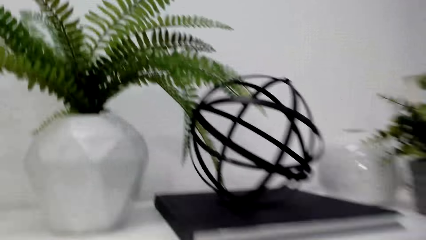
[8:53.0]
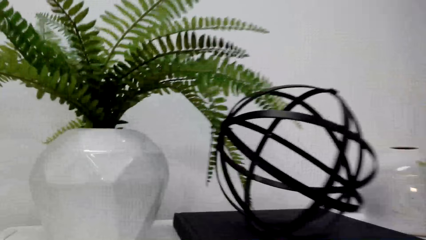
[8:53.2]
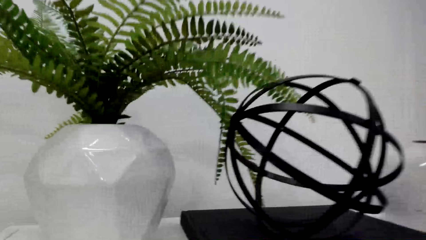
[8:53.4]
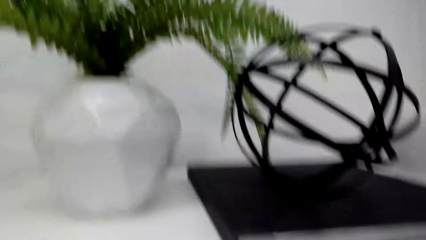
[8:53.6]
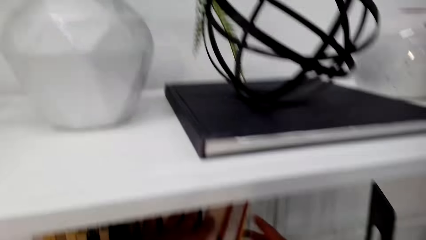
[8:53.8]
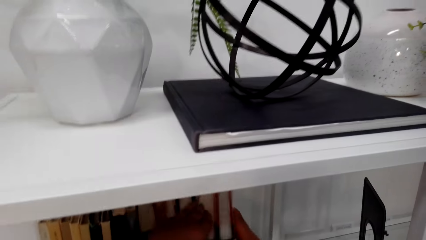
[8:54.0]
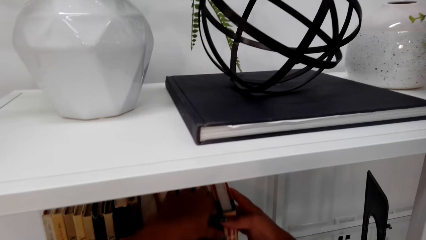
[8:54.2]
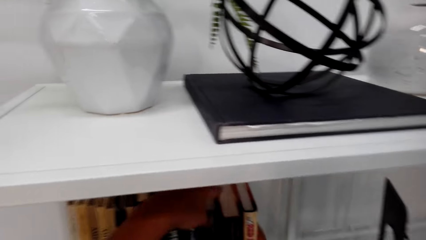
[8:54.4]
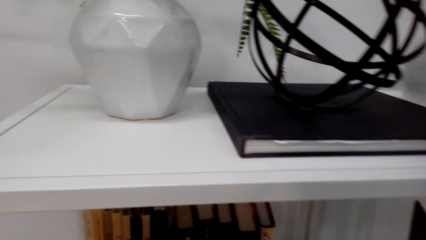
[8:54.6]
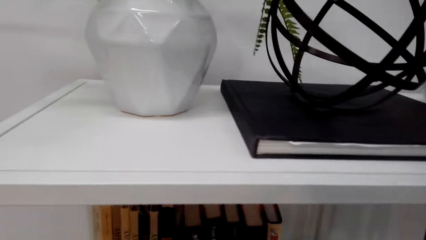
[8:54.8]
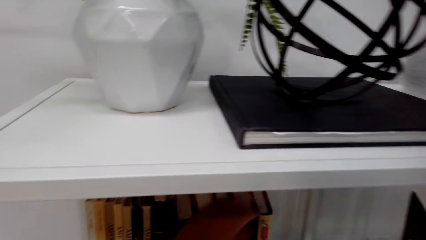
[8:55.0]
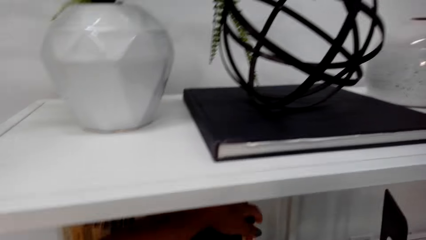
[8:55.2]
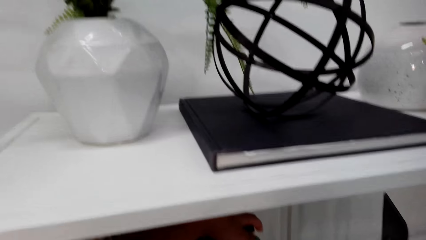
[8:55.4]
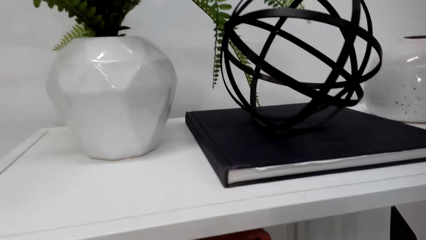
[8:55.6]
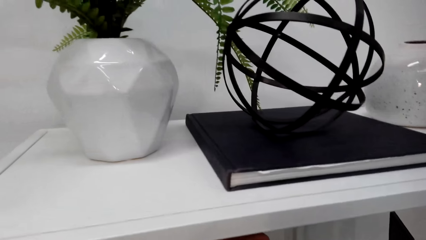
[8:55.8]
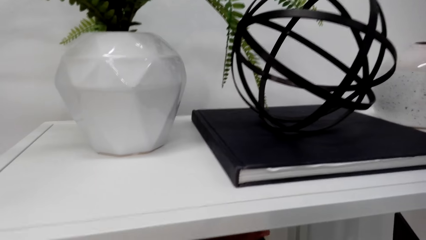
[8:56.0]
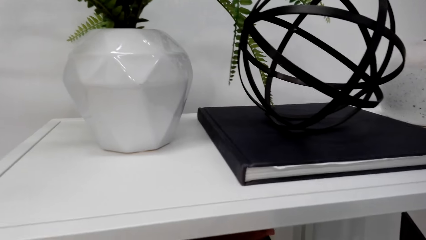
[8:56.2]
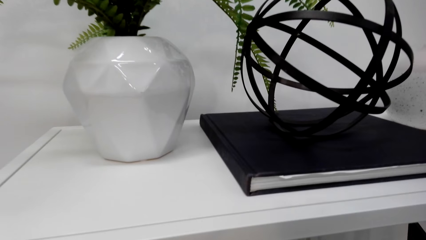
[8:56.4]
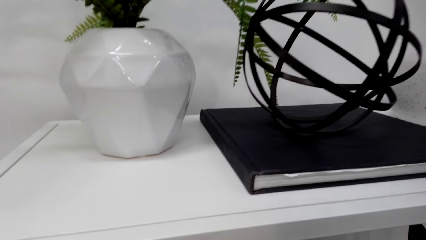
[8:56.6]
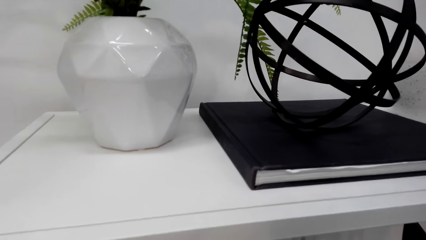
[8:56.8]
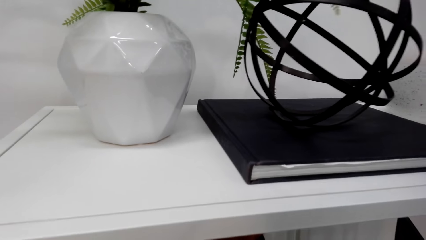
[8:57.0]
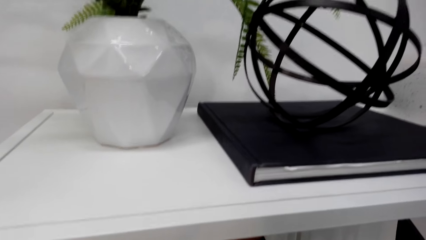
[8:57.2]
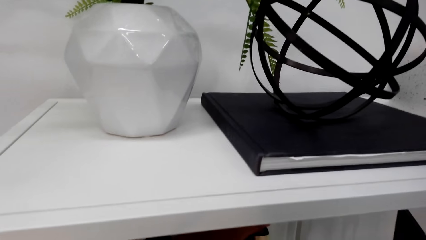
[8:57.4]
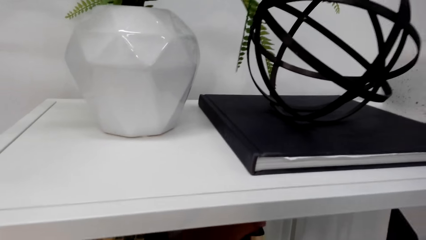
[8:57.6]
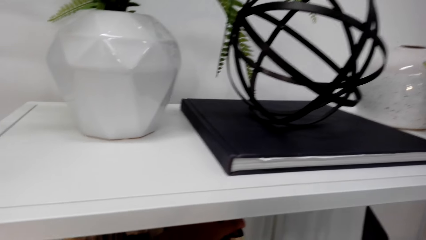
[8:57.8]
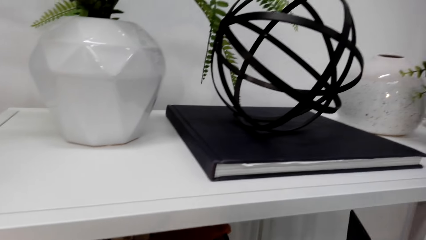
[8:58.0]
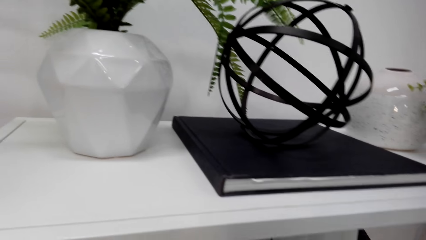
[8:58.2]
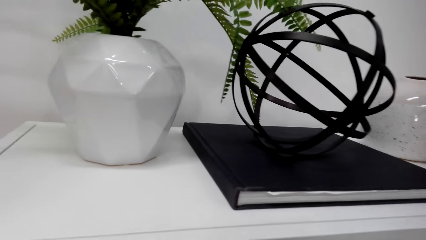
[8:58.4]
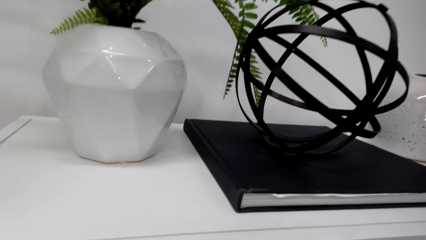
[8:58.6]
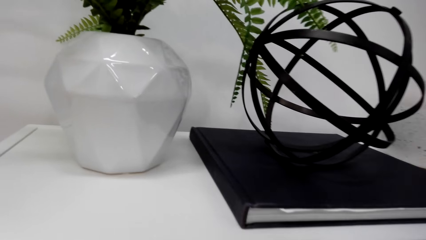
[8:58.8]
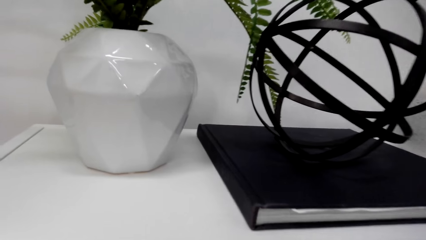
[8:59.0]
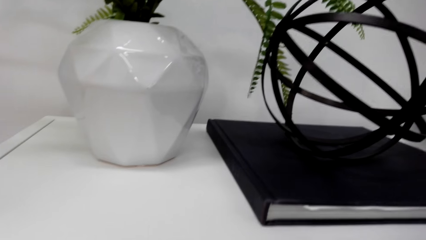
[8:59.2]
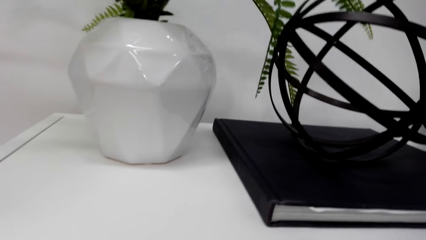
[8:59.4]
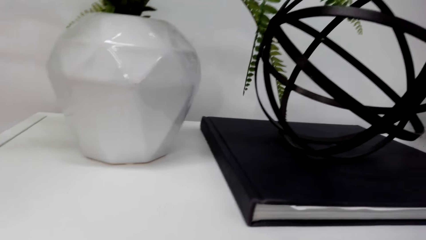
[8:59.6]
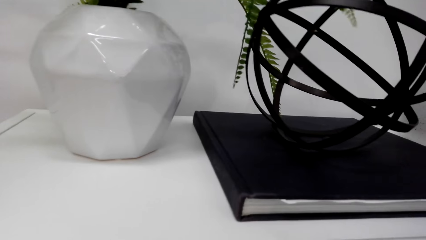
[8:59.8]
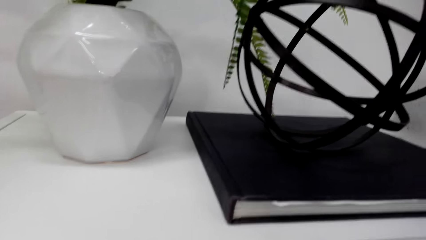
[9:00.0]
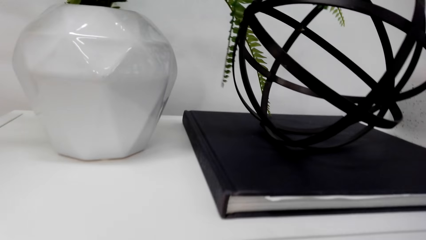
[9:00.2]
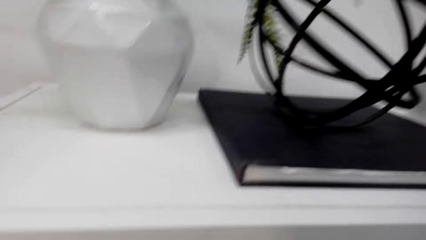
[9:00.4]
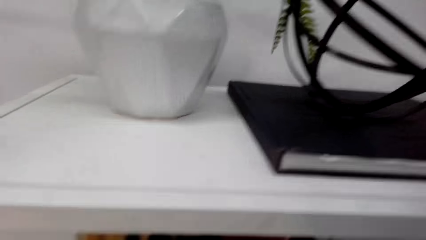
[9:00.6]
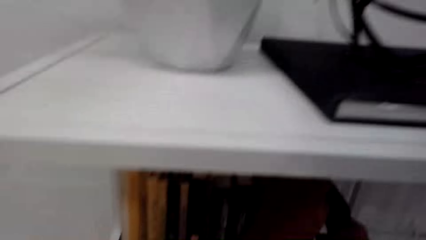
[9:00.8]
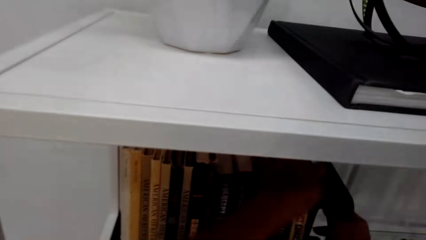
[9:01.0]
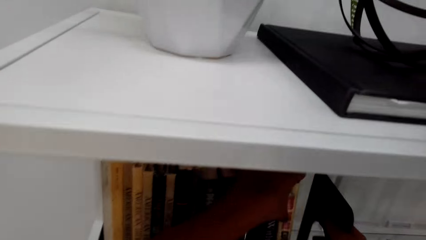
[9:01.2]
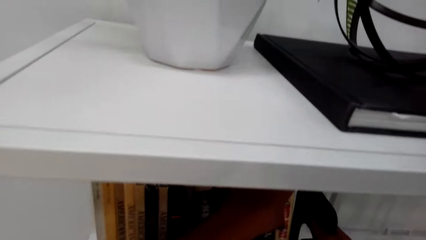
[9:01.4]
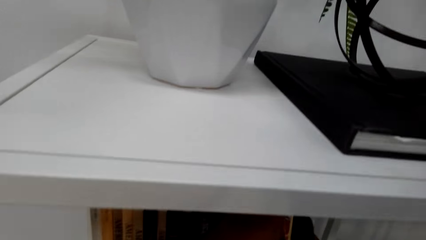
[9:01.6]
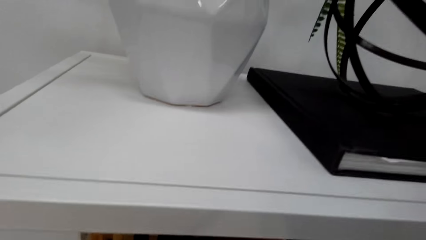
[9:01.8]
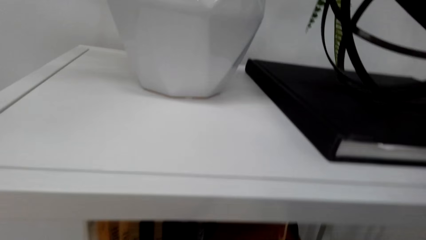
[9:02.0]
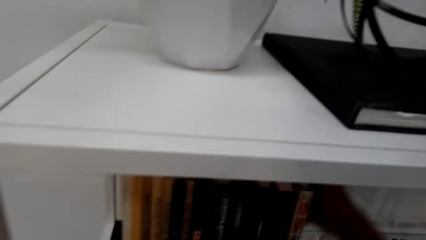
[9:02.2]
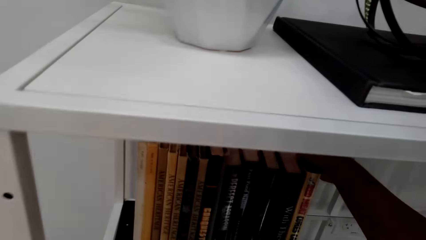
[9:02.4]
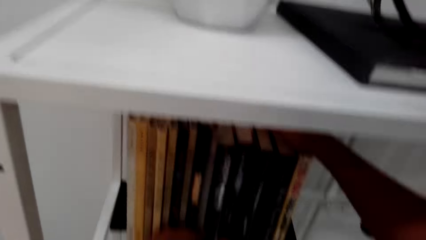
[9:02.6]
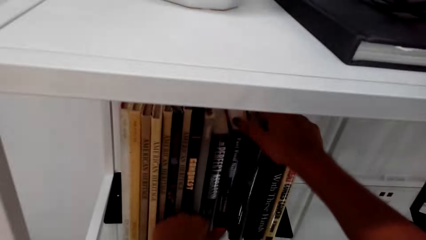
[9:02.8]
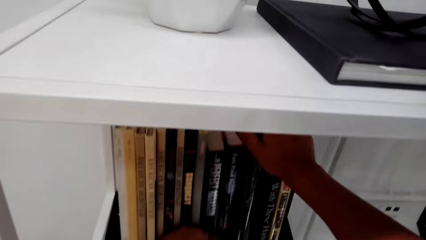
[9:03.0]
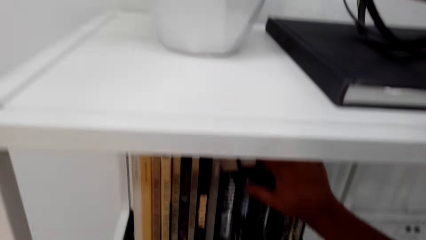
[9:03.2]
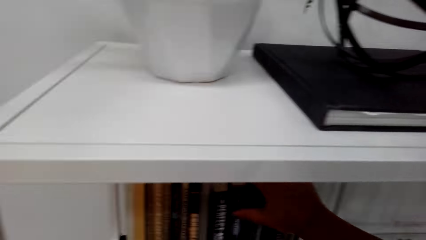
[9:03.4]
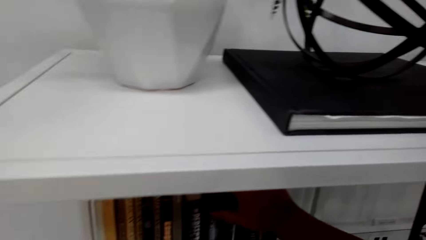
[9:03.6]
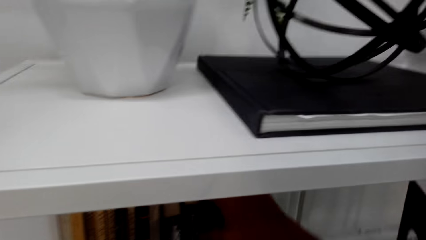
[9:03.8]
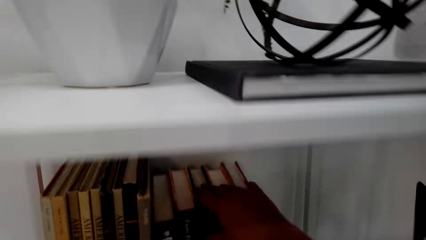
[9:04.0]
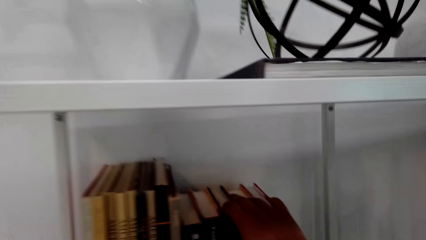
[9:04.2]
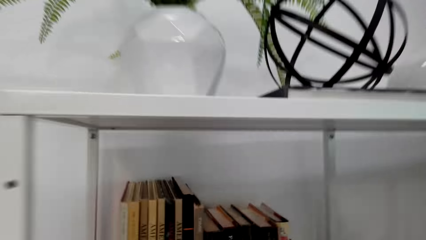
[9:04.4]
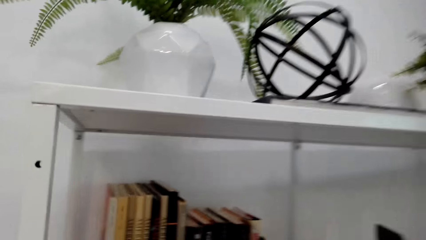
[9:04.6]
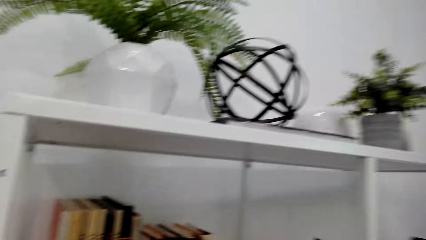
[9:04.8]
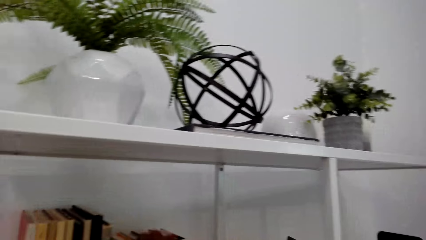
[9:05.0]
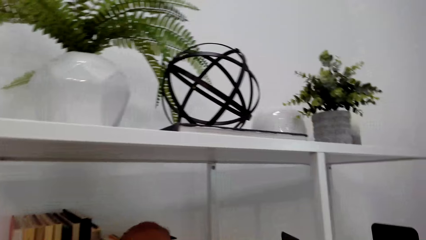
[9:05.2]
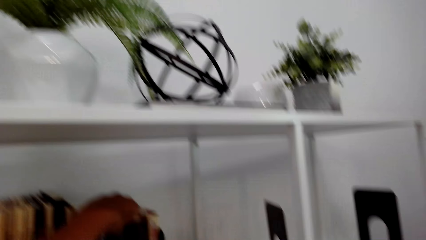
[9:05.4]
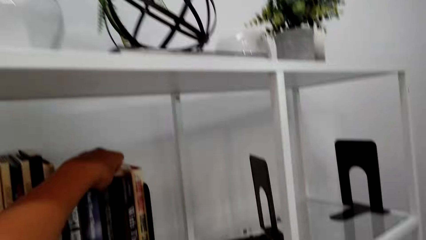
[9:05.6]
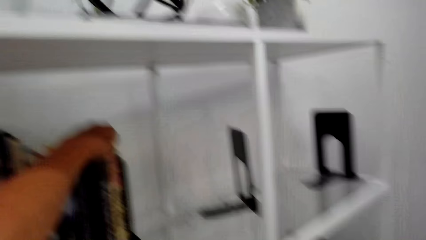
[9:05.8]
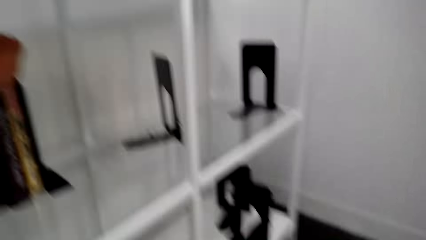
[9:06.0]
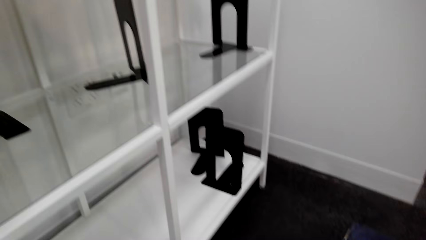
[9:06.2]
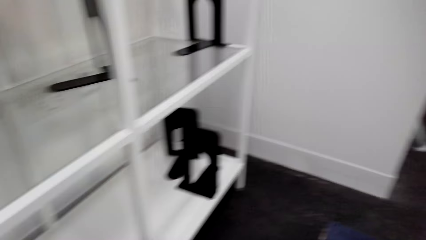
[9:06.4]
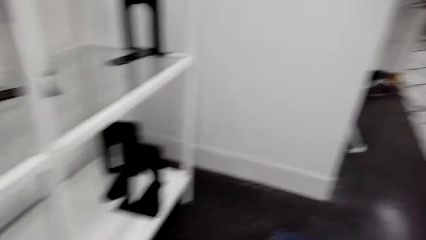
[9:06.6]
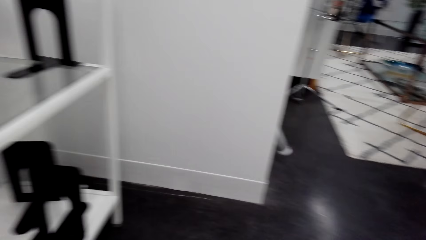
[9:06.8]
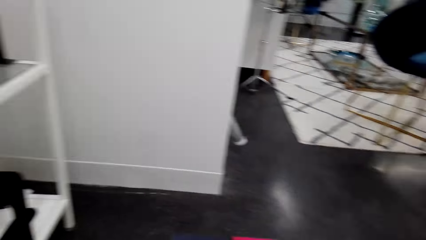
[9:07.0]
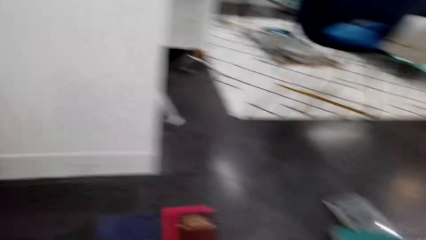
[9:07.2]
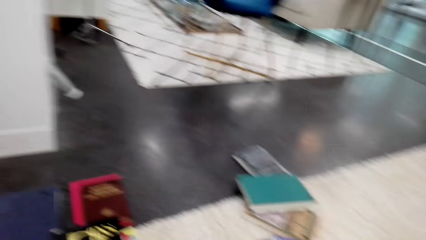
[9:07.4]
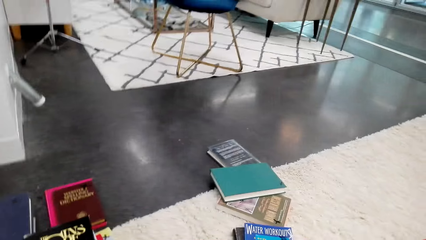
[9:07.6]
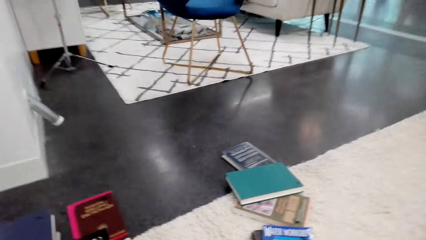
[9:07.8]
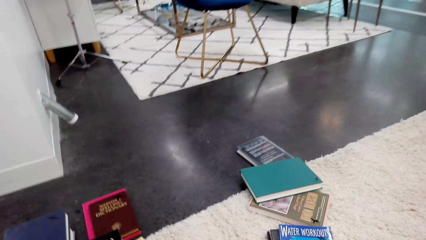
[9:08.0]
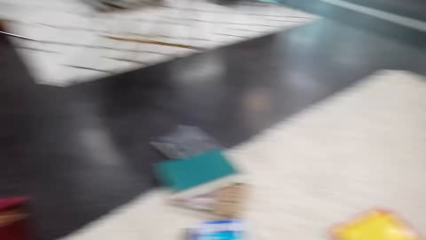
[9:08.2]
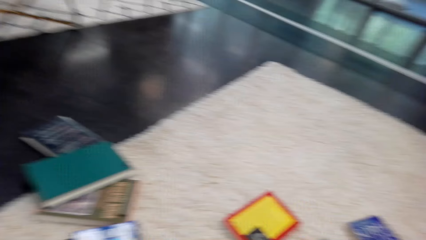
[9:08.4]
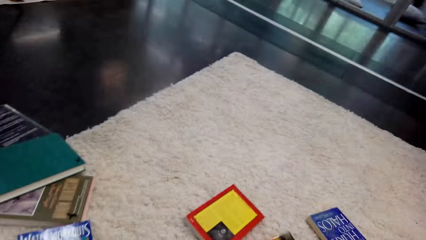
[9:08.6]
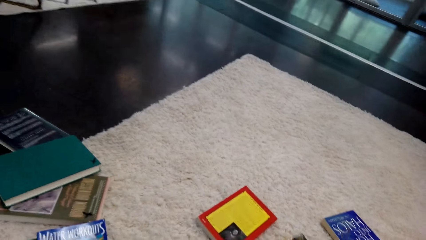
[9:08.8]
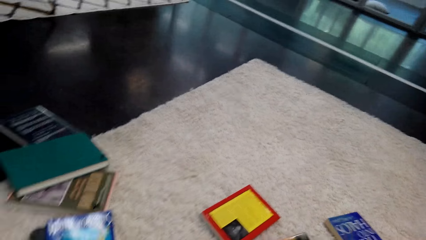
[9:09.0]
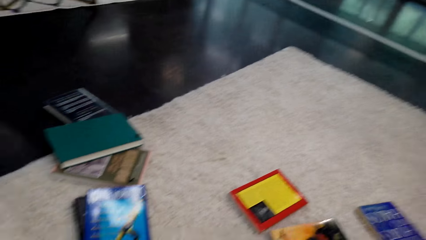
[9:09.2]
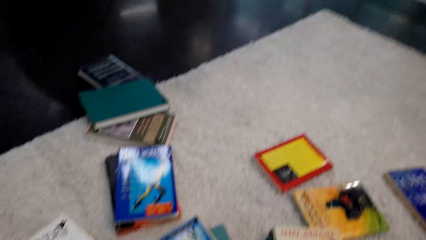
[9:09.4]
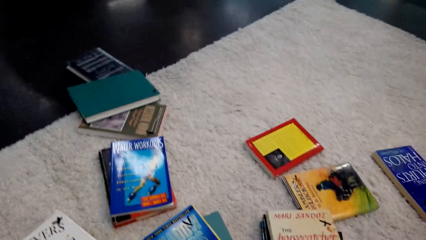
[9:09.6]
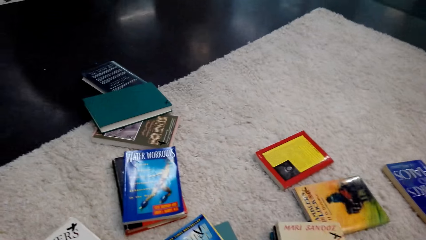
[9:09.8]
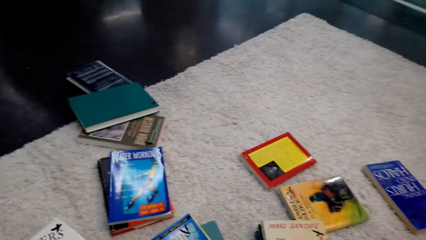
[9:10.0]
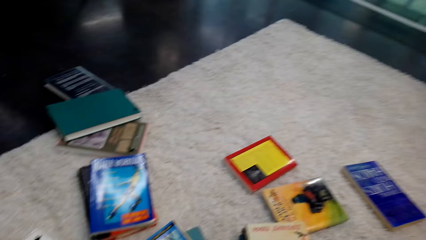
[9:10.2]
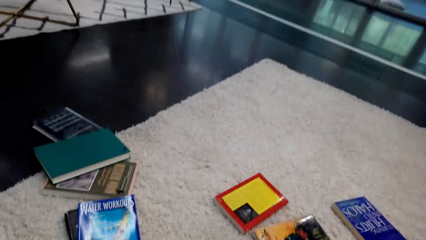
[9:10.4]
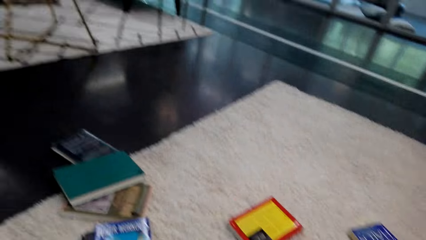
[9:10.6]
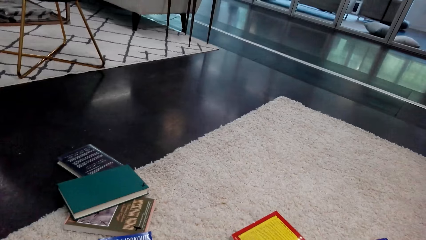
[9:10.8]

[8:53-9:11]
The camera wearer turns to the side. They arrange the books on the shelf. They hold a book on the shelf. They turn to the side. They hold the book on the shelf. They do it again. They turn to the side. They hold the book on the floor. They collect the books.
